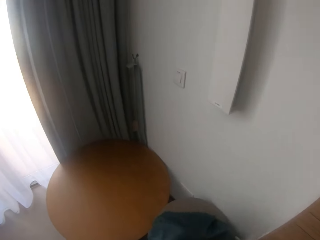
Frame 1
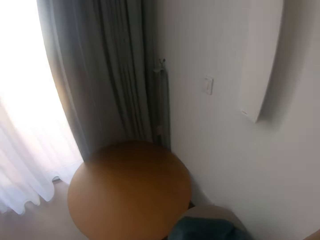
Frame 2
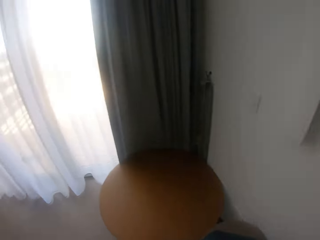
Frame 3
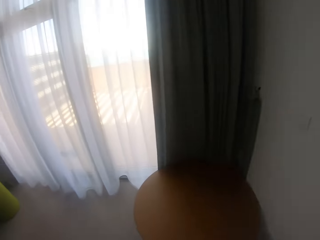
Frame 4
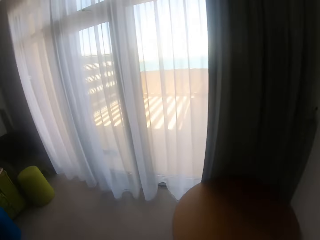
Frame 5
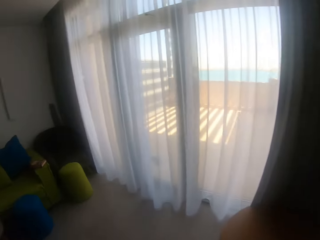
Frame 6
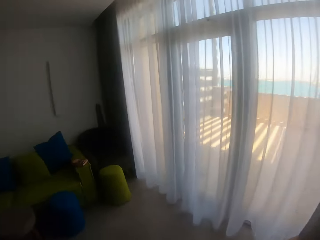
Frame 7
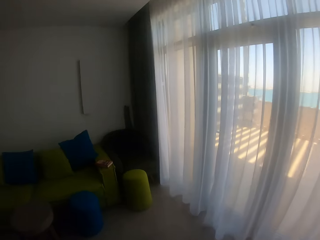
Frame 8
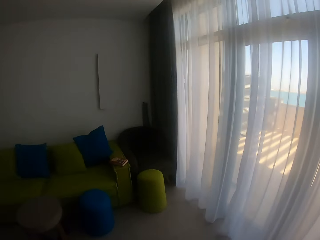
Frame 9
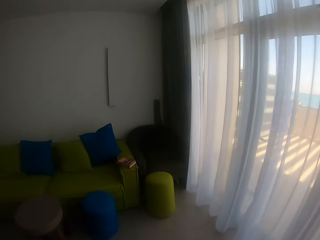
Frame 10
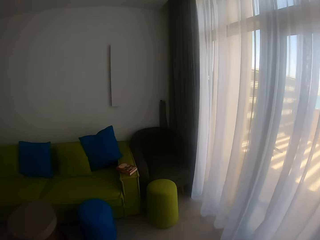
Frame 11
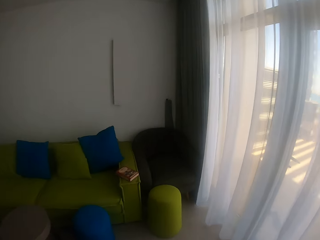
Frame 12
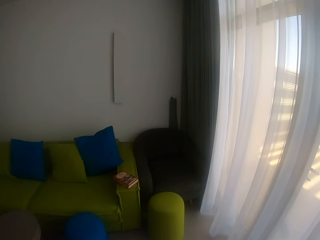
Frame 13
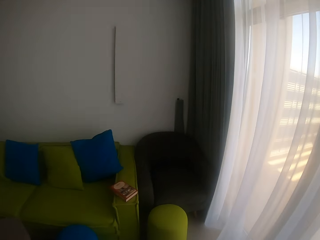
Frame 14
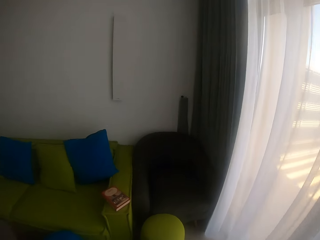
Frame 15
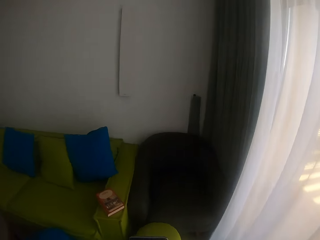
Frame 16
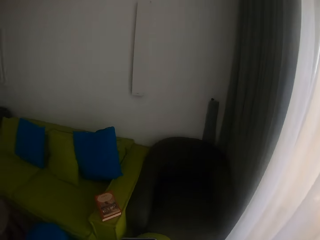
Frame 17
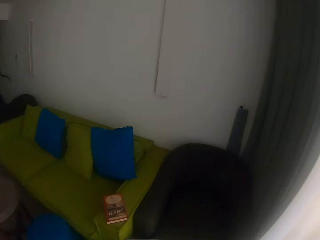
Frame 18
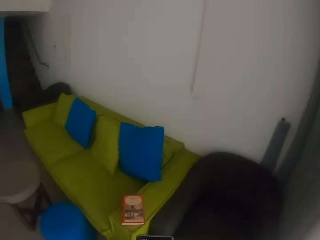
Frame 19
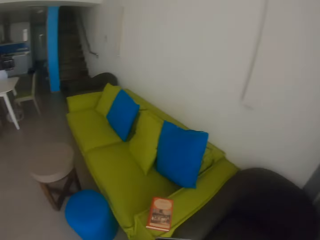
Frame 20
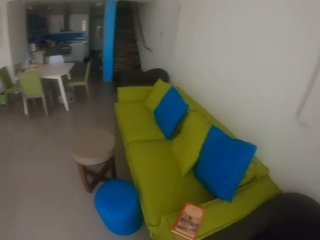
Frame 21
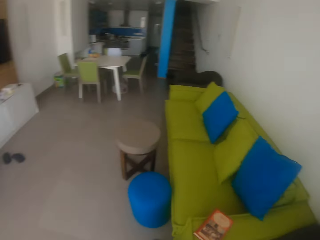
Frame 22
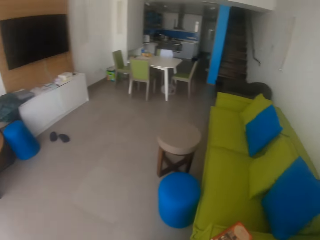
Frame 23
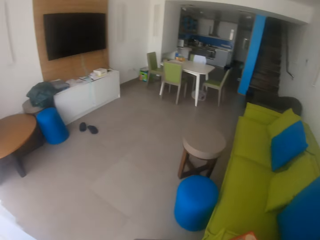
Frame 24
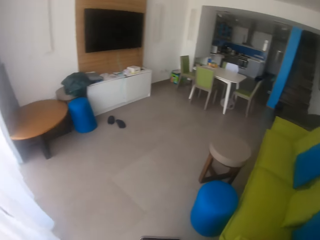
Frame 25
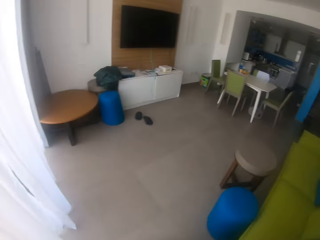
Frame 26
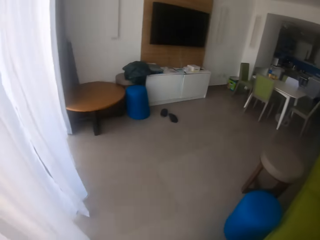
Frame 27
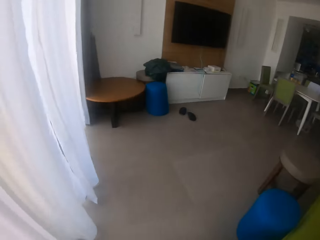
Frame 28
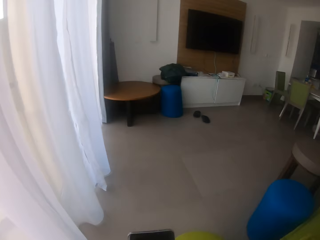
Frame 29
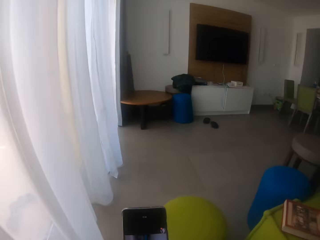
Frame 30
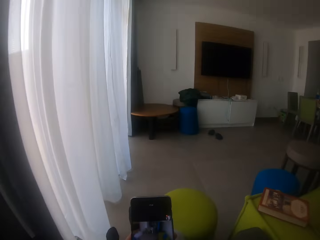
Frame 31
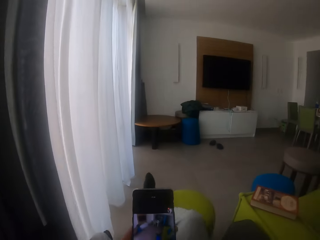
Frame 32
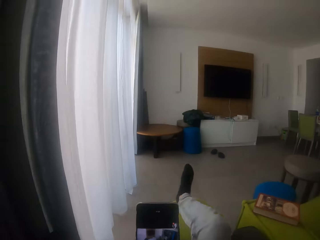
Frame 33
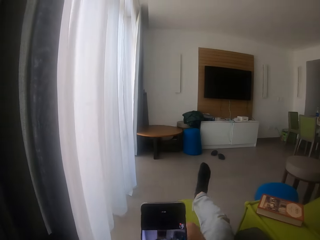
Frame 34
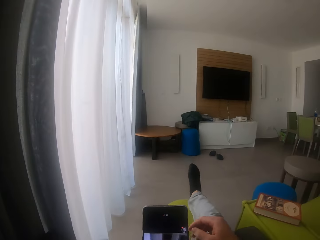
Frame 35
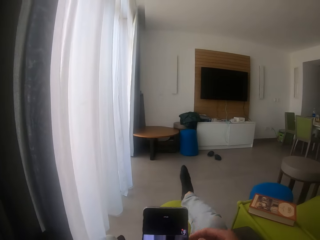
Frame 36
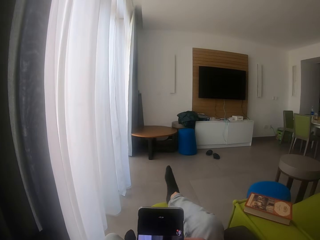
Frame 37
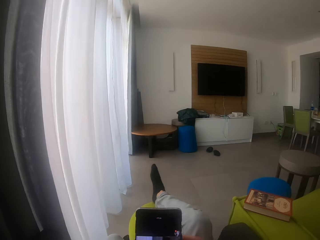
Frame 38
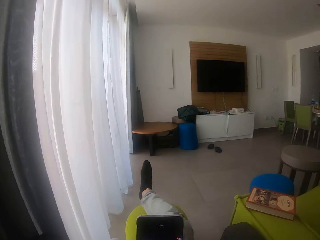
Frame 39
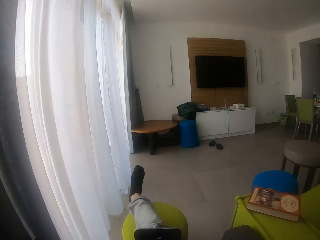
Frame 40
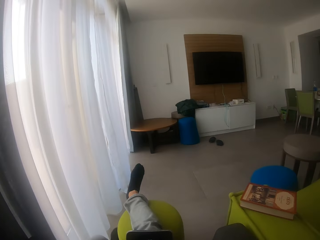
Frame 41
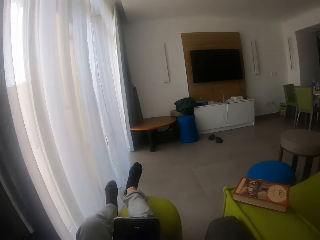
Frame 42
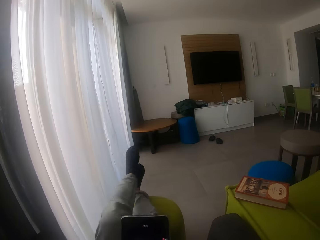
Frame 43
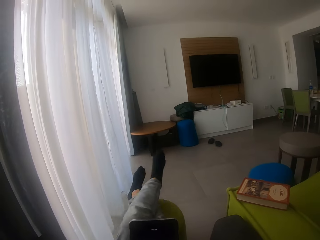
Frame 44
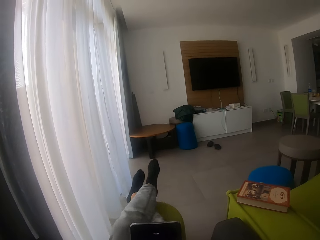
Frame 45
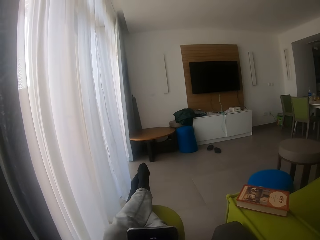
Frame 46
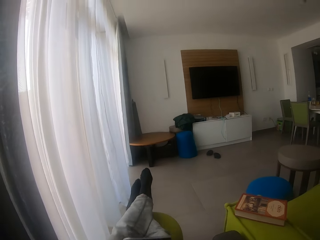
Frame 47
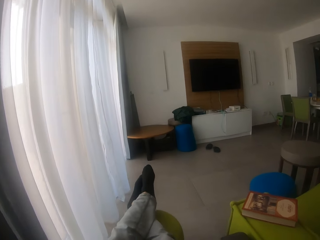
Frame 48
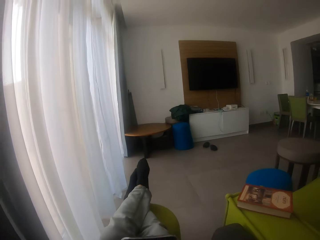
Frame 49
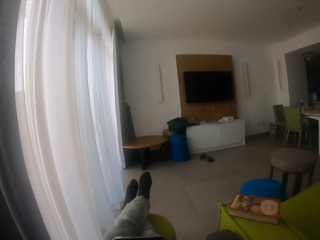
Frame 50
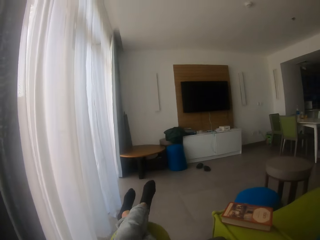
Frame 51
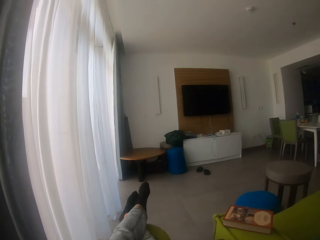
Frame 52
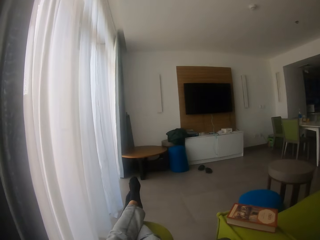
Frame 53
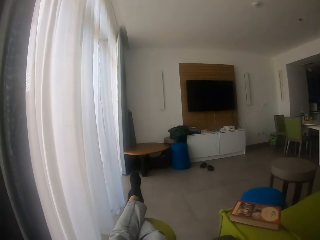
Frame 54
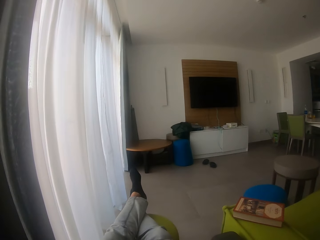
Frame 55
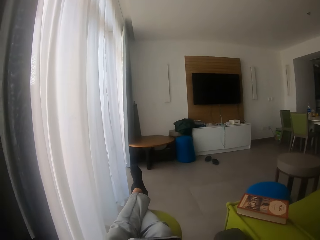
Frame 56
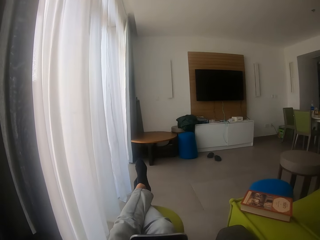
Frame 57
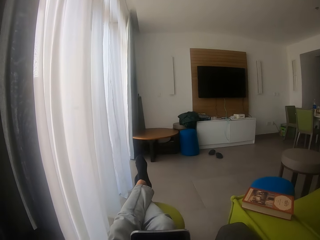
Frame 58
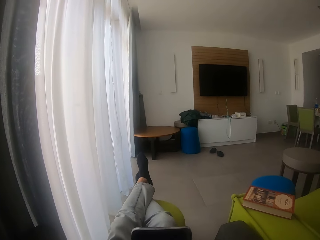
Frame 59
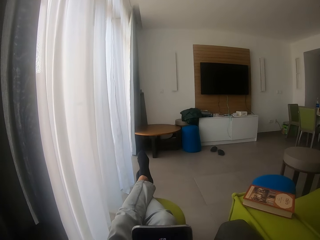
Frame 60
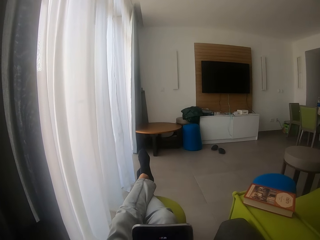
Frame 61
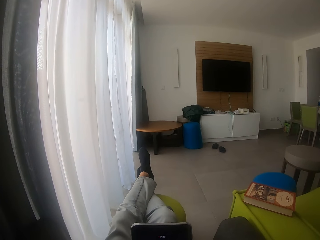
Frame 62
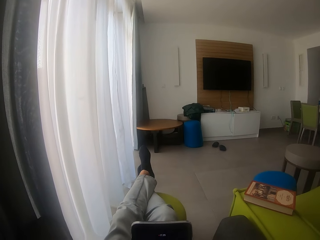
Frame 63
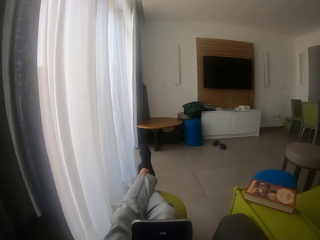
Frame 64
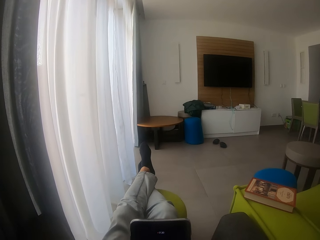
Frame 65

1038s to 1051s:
The camera wearer walks round the room. They sit down and lift a phone. They hold the phone. They put the legs on the ottoman seat.

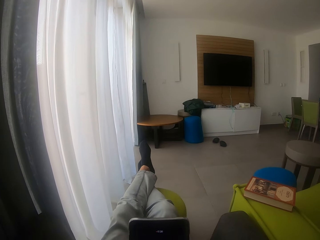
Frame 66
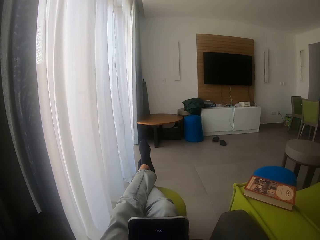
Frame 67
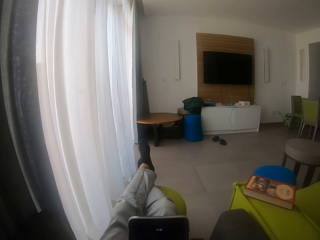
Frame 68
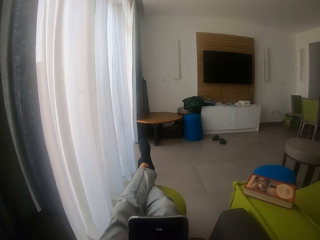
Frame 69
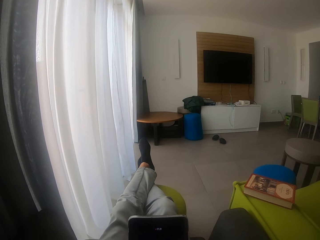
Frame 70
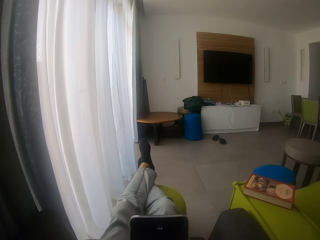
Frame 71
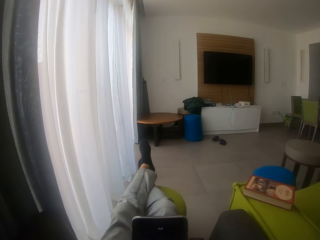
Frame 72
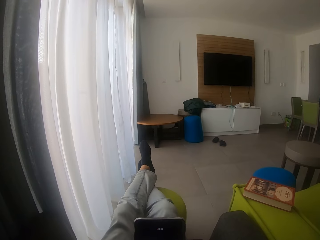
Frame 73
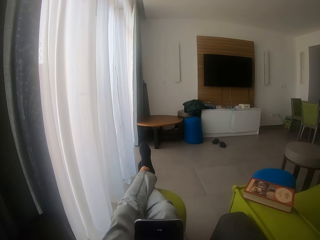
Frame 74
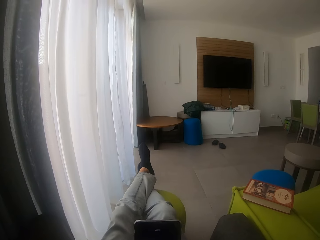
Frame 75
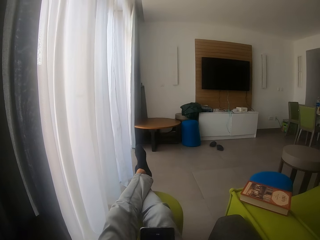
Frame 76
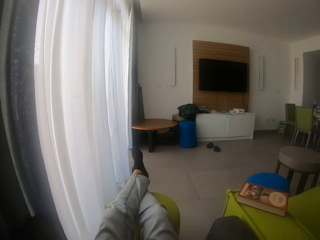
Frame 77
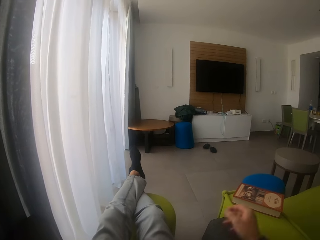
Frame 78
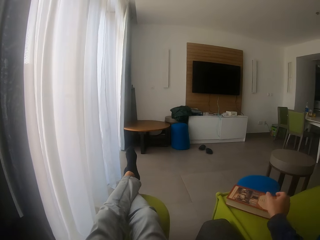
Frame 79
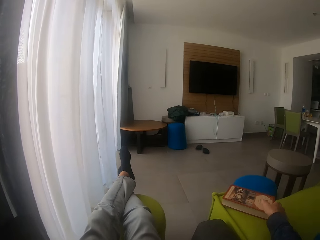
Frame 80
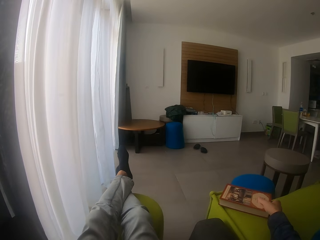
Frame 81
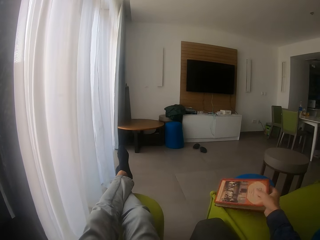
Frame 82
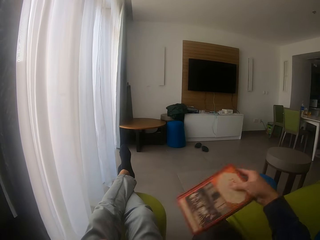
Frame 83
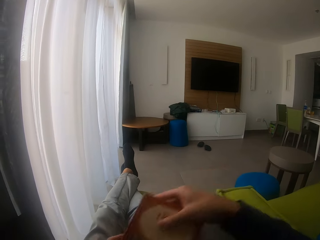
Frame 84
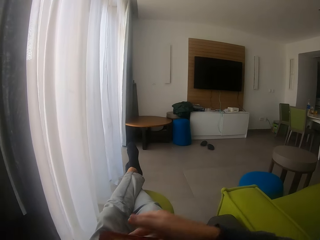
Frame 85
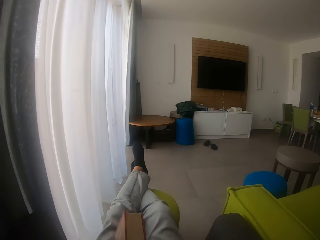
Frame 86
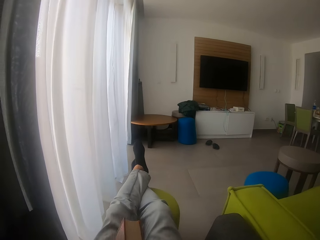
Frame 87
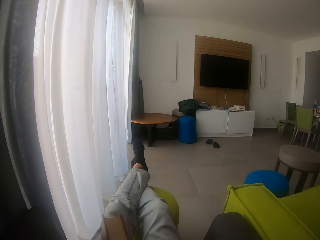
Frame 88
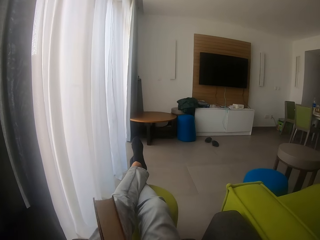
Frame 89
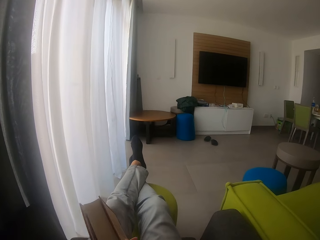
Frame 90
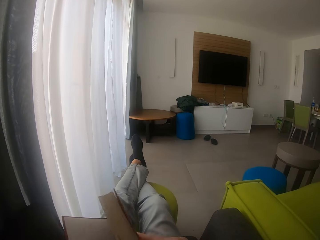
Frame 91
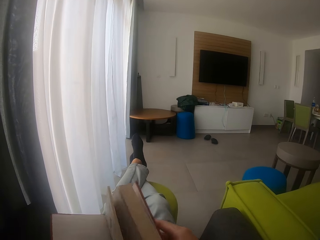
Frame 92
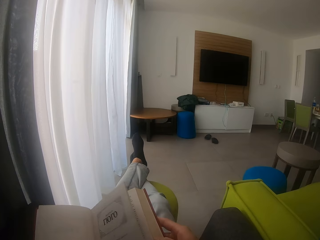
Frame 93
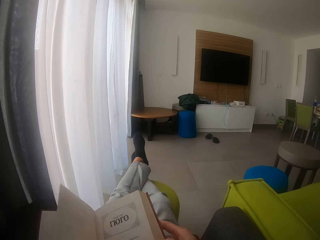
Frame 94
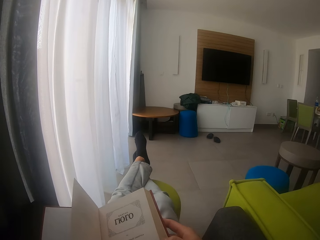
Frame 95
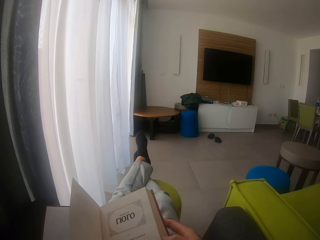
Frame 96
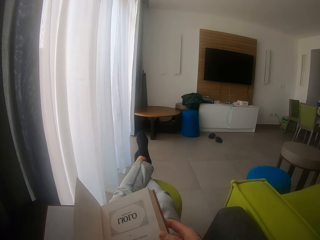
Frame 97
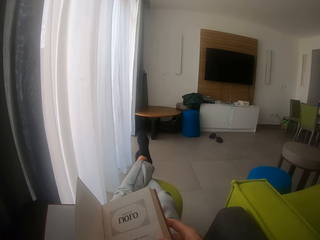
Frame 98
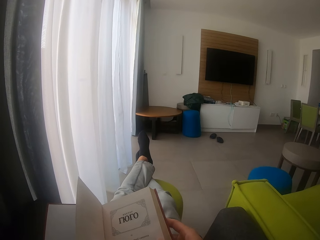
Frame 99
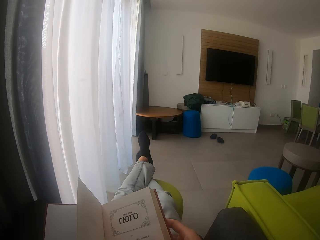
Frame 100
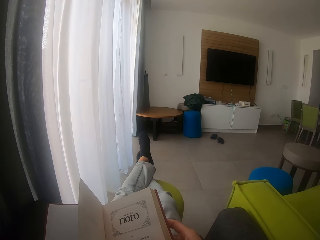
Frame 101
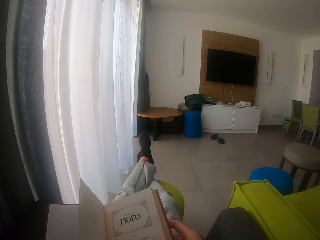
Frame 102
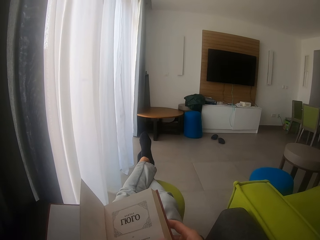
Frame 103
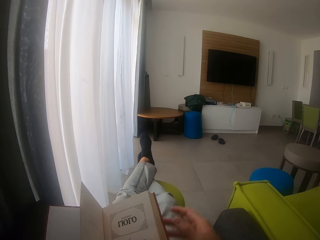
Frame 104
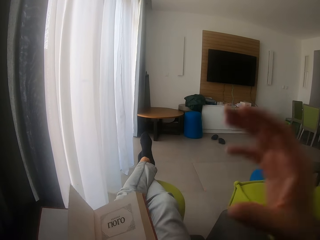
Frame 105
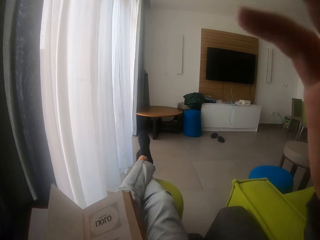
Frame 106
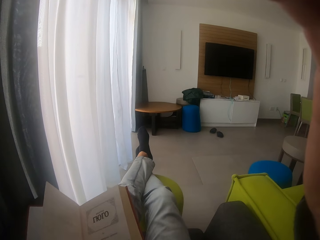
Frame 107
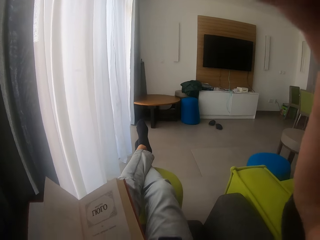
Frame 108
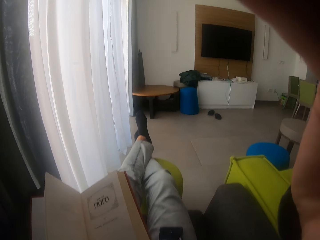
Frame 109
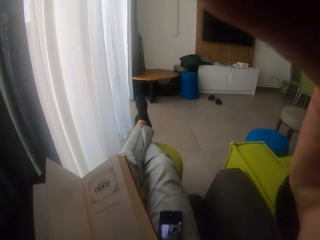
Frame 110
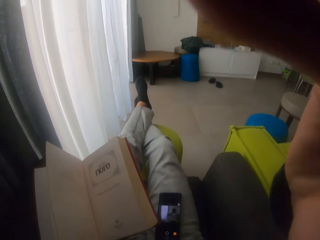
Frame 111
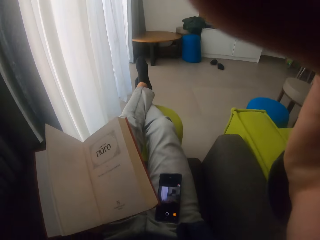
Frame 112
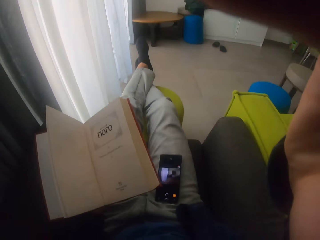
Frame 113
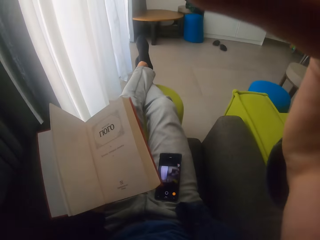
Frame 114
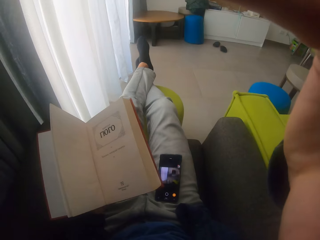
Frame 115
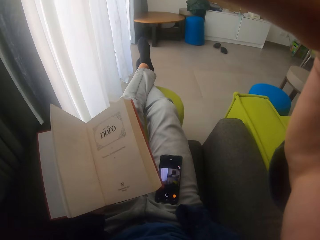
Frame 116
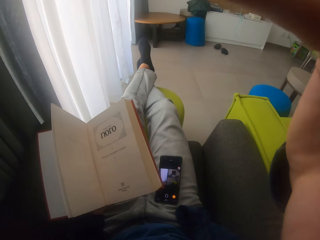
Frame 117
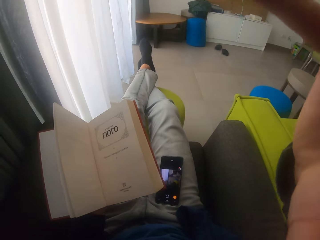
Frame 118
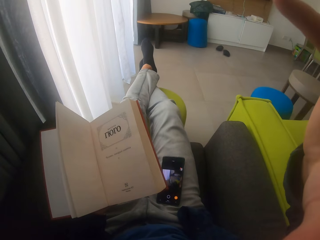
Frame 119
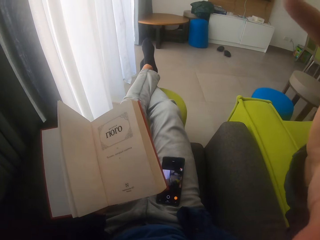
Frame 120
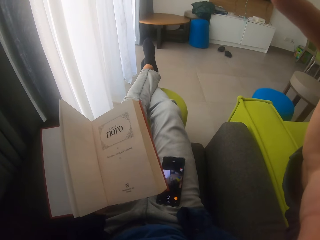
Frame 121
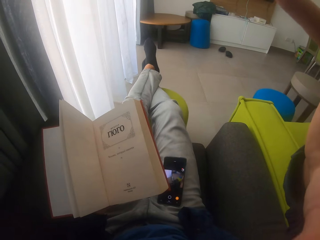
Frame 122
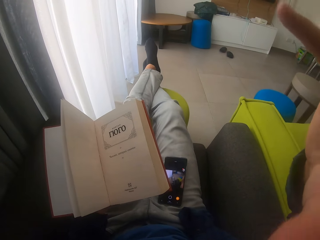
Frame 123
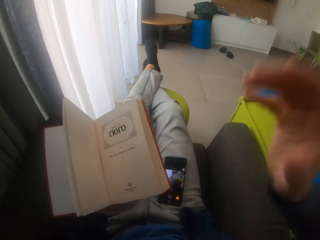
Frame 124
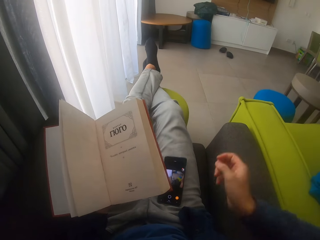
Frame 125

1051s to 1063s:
The camera wearer operates the phone. They hold the phone. They pick up a book. They open the book. They adjust the camera. They touch the camera.
